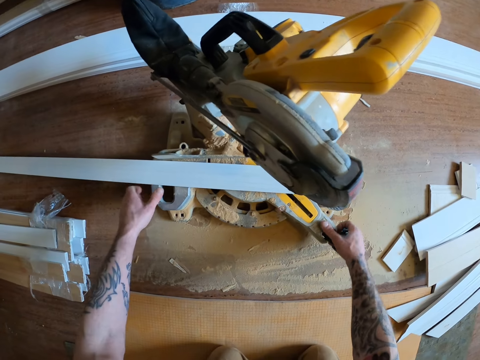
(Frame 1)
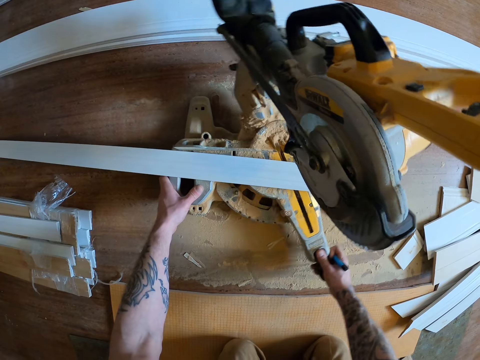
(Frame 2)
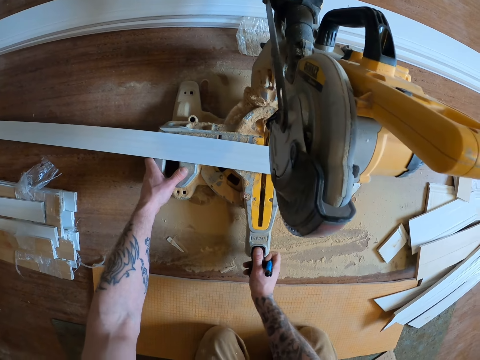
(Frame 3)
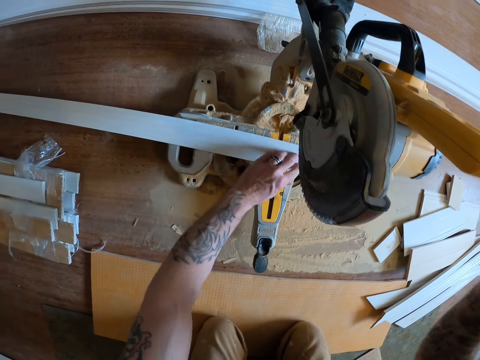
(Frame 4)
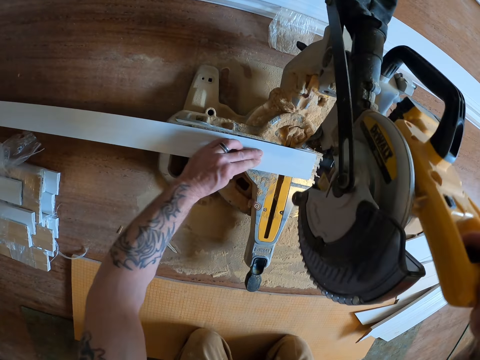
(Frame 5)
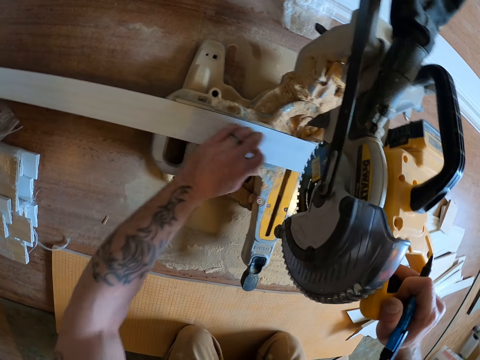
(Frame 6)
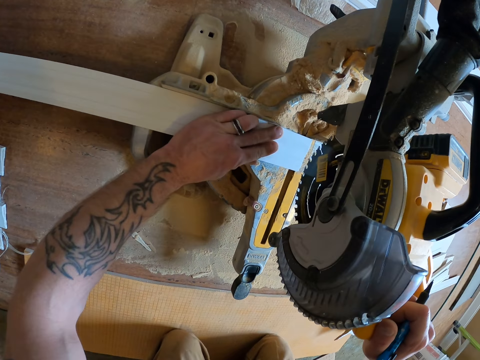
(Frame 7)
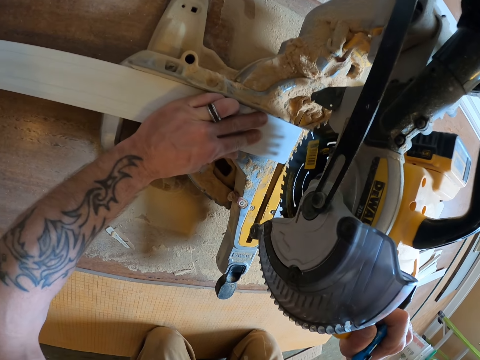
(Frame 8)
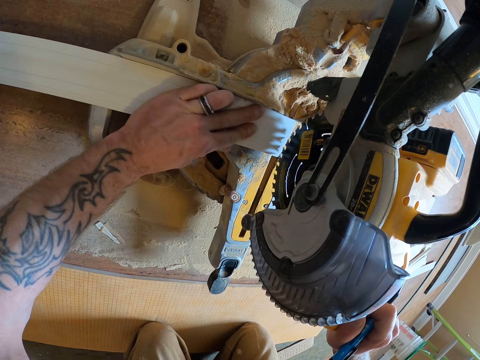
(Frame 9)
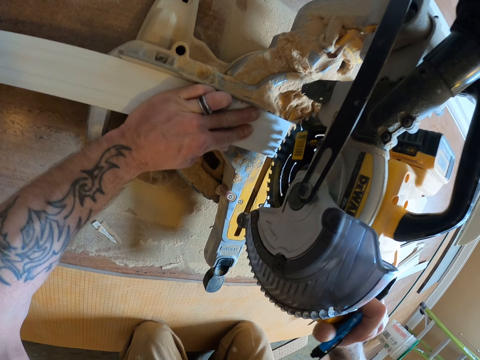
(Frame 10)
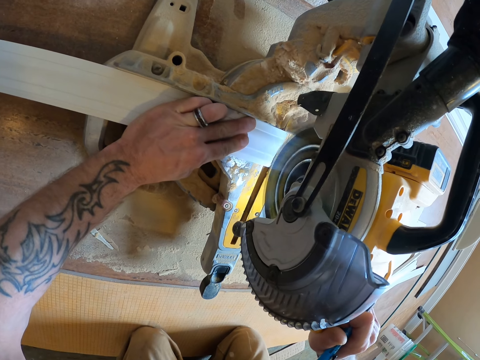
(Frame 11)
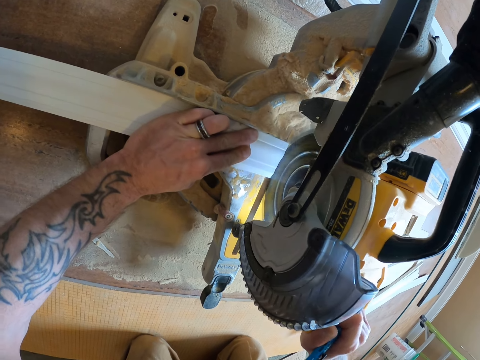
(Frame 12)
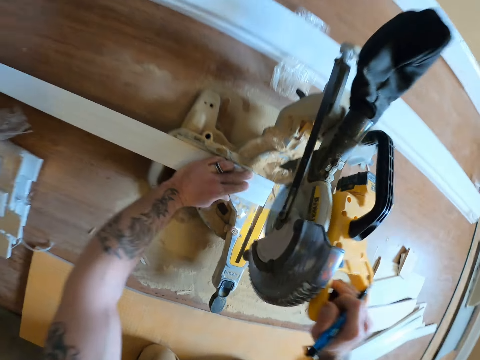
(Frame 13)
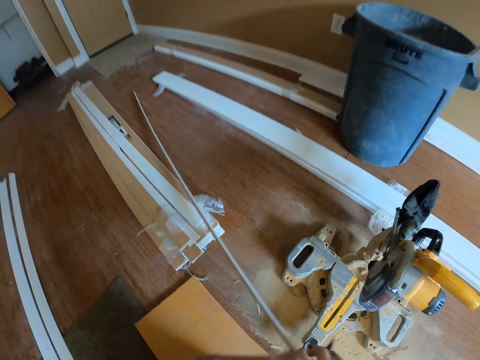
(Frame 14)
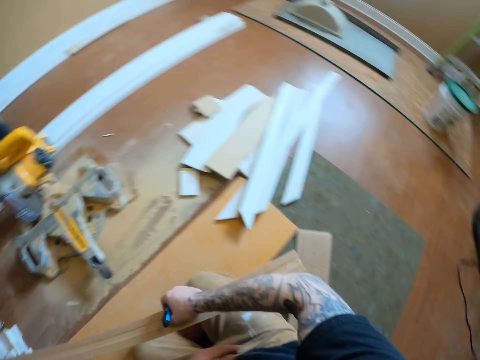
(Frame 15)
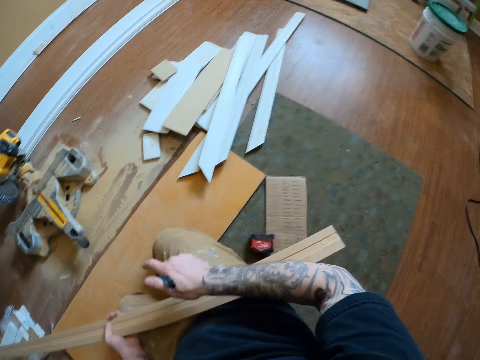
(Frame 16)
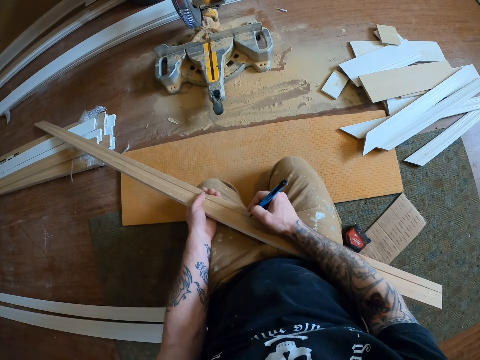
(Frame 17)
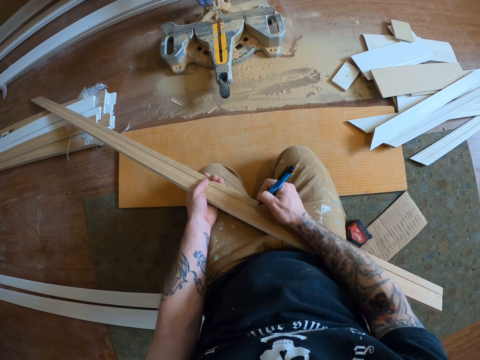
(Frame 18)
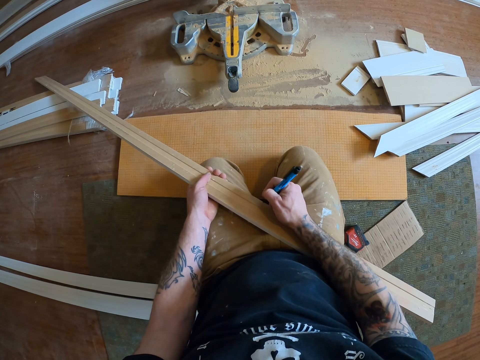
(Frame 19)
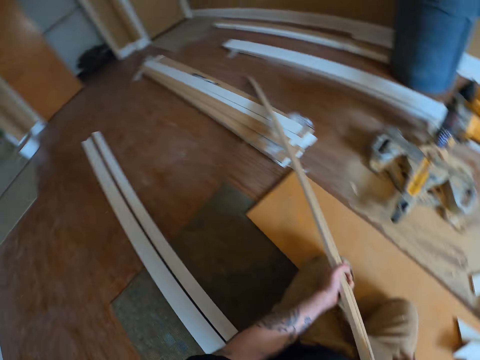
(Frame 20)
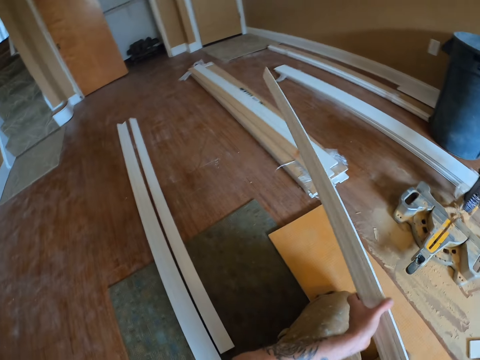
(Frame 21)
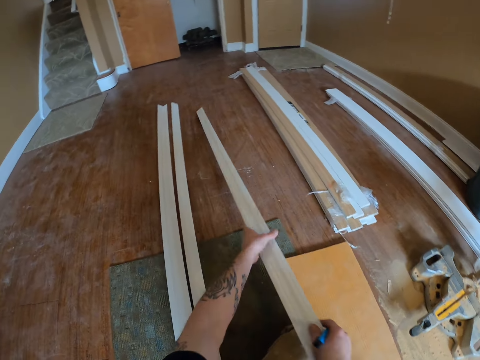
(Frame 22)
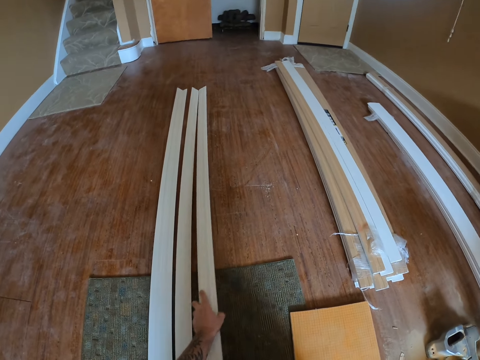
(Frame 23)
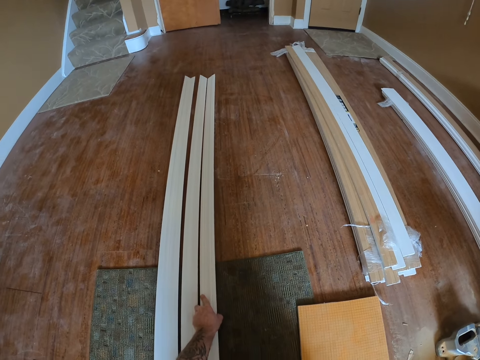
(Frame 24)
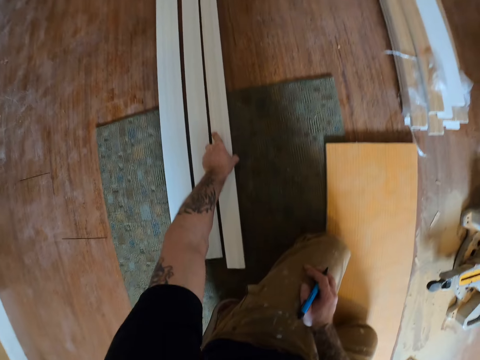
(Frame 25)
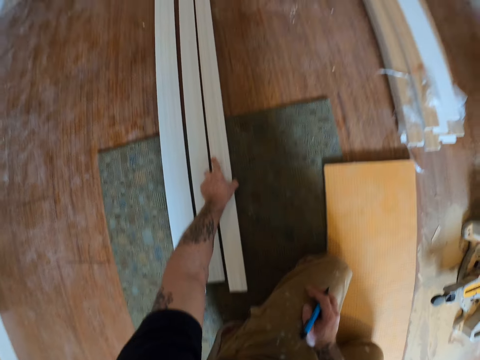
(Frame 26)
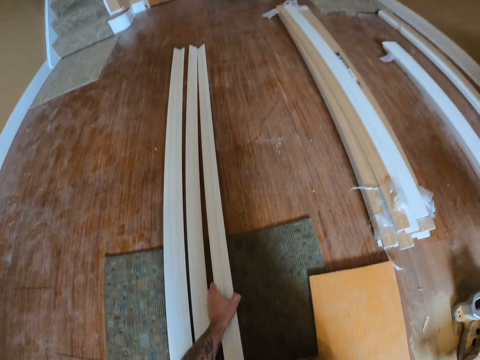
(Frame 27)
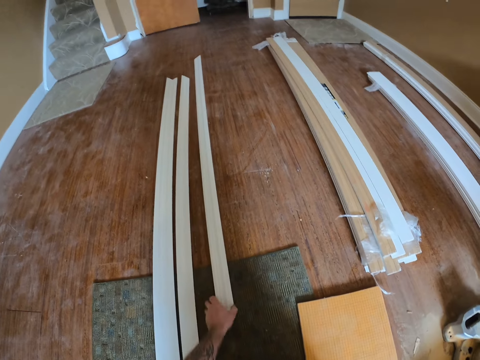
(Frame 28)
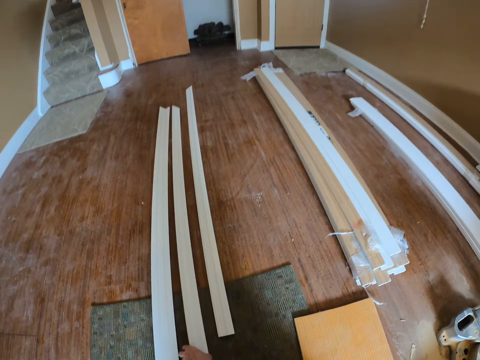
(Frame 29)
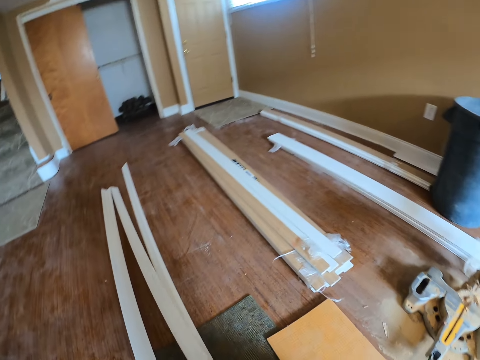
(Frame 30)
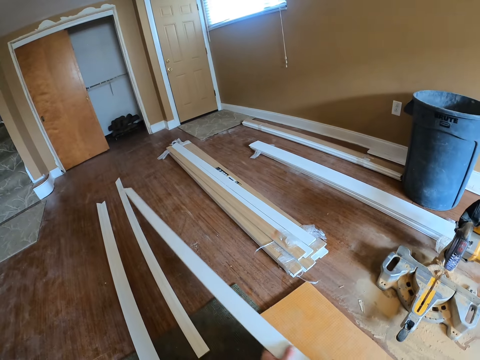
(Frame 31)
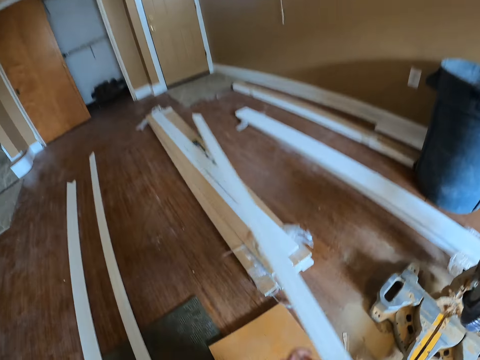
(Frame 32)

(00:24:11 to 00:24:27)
The camera wearer places the wood under the mitre saw. They turn the wood cutter machine, adjust the mitre saw, pull the wooden strip and cut the wood with the mitre saw. They adjust the wood cutter machine, pull the wooden strip and mark the wood with the pen. They put the wooden strip on the floor, push the wooden strip and pick up the wooden strip on the floor. They move the wood on the floor.

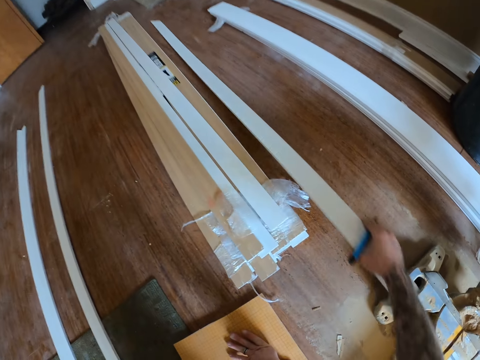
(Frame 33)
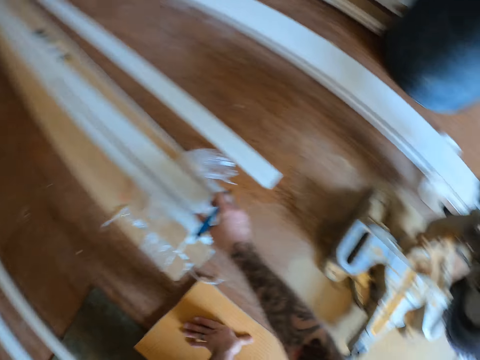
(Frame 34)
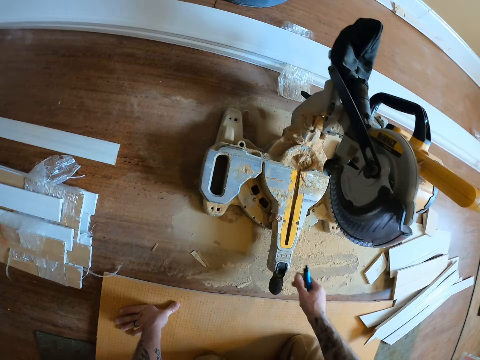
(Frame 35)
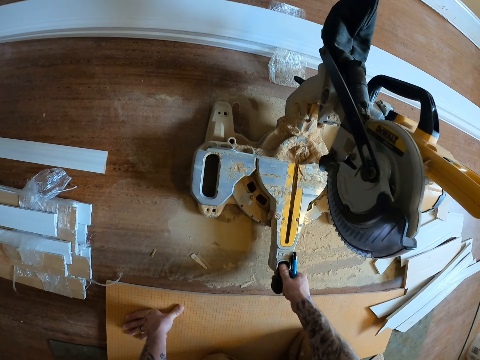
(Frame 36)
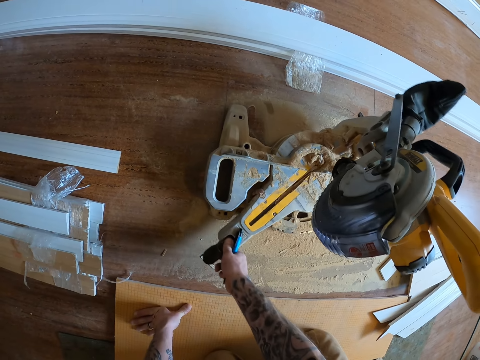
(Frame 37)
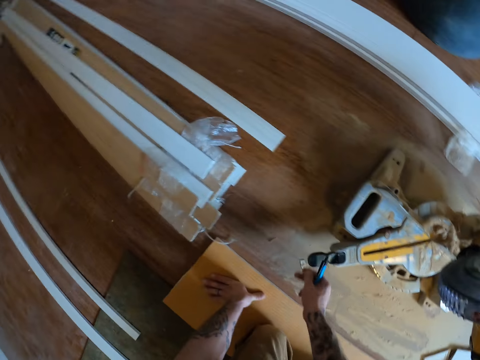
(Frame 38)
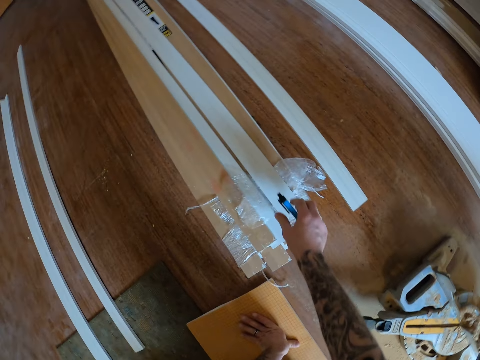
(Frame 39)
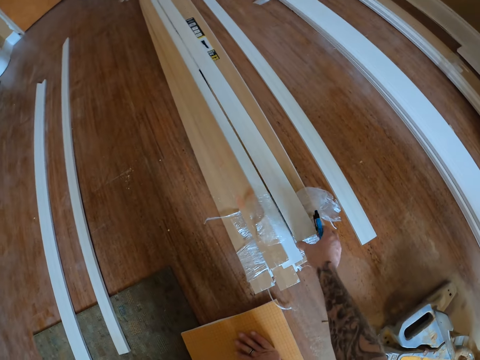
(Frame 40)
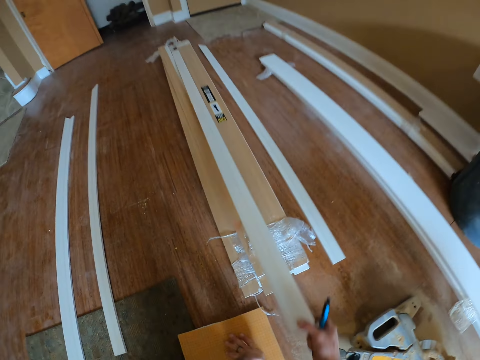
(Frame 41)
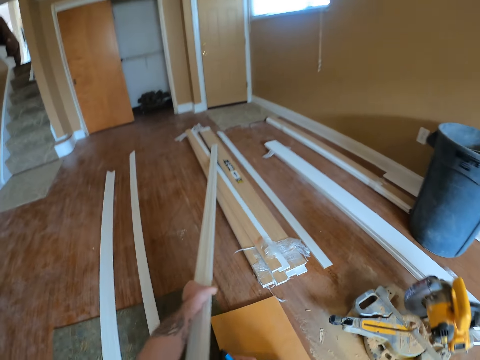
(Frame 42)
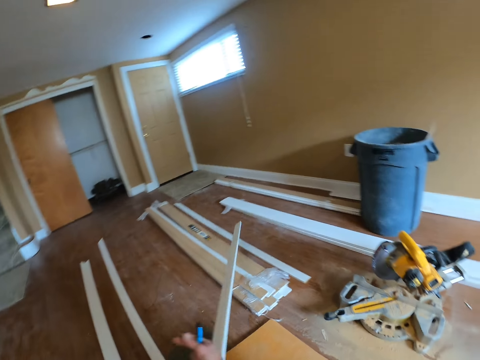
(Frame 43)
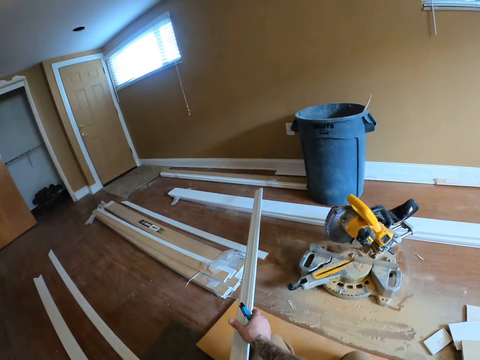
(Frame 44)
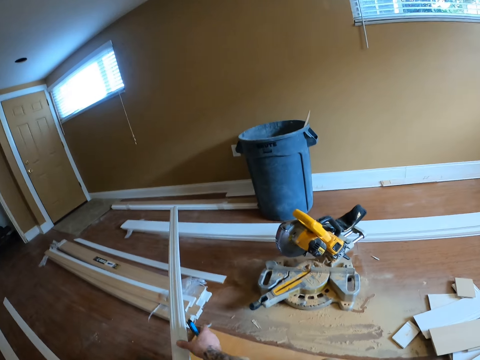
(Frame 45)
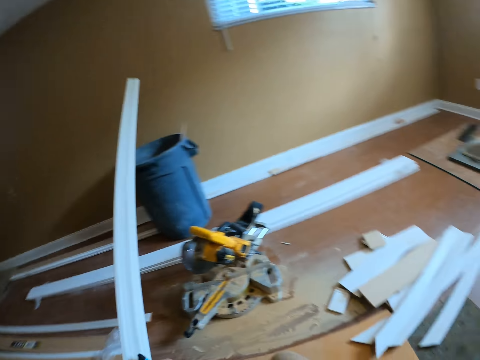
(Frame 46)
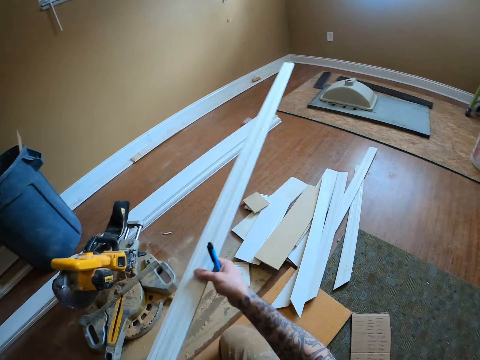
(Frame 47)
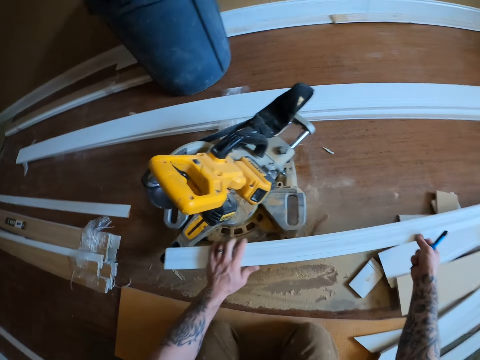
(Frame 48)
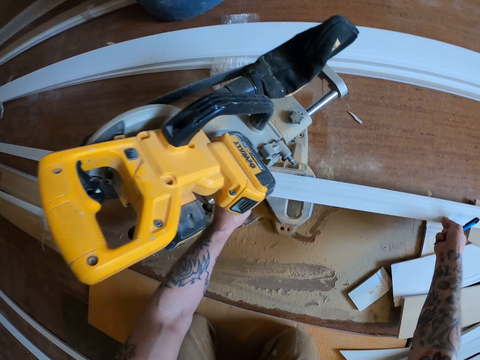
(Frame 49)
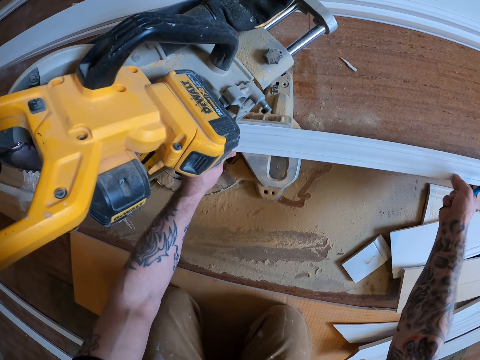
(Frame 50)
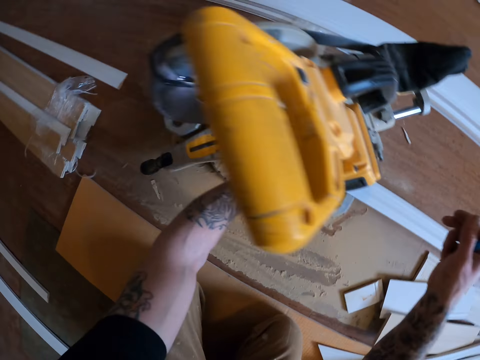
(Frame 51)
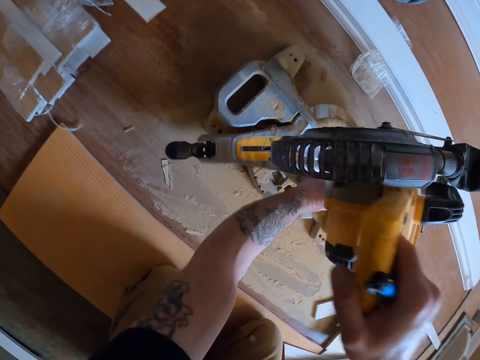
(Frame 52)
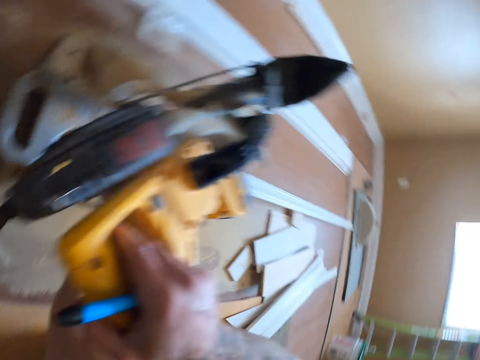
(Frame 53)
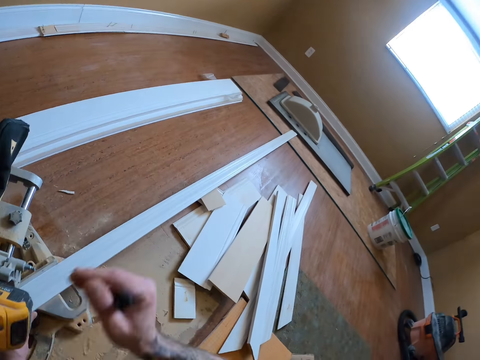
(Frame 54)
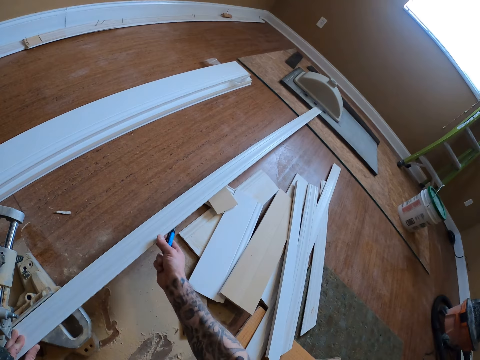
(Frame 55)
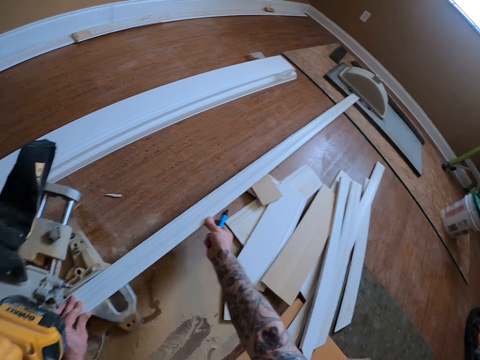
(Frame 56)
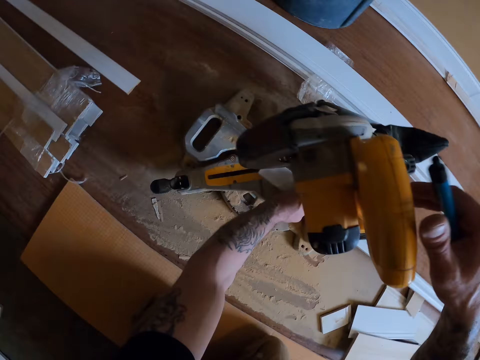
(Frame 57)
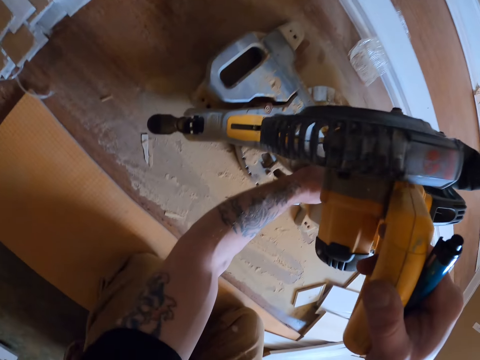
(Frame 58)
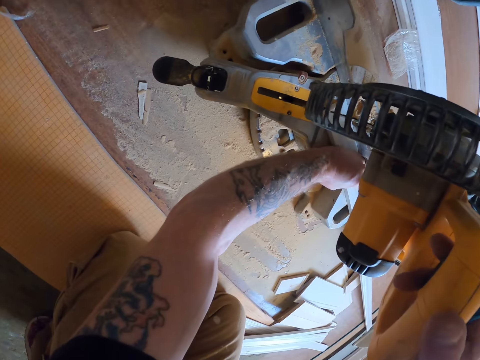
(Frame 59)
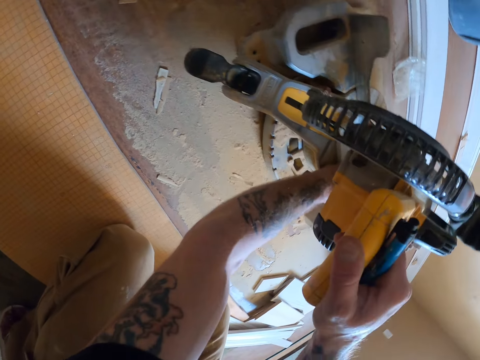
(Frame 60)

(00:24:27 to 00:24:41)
The camera wearer drops the wooden strip on the floor. They turn the wood cutter machine and move the mitre saw. They pick up another wood on a stack of wood on the floor. They turn the wooden strip and place the wood under the mitre saw. They adjust the wood cutter machine and bring down the mitre saw. They fix the wooden strip on the machine and touch the wood. They adjust the wood cutter machine and cut the wood with the mitre saw.
